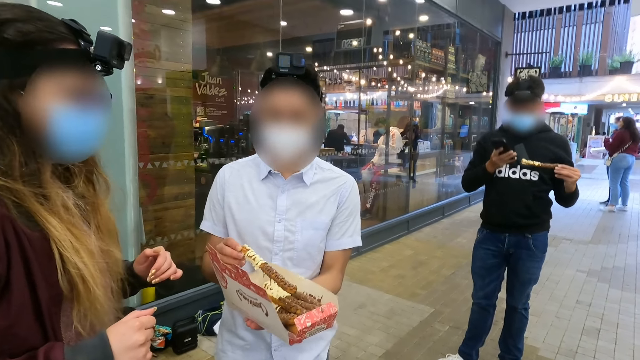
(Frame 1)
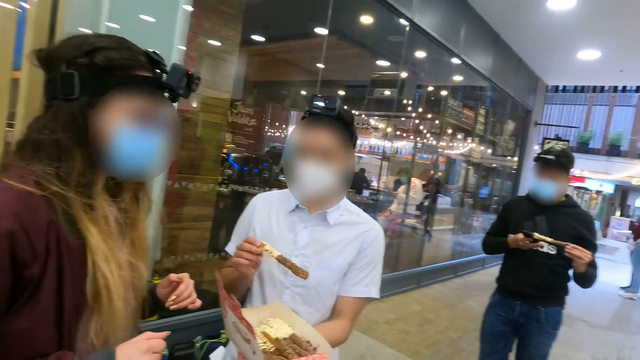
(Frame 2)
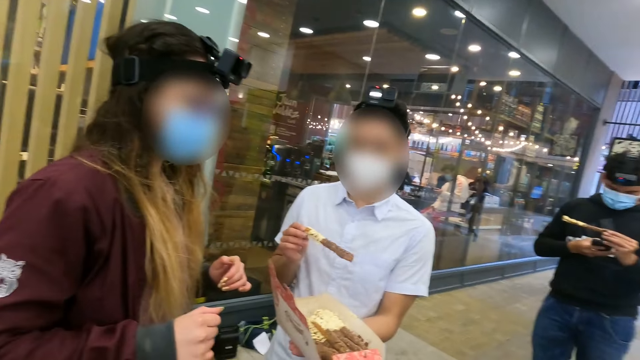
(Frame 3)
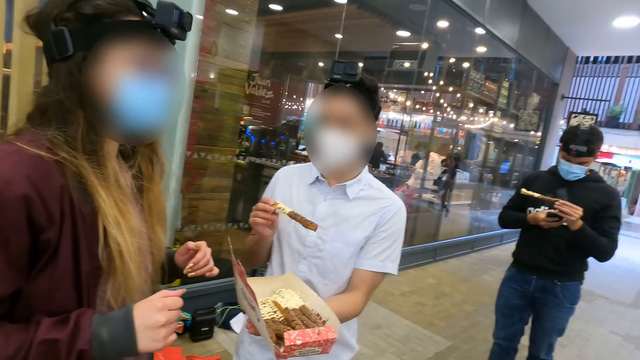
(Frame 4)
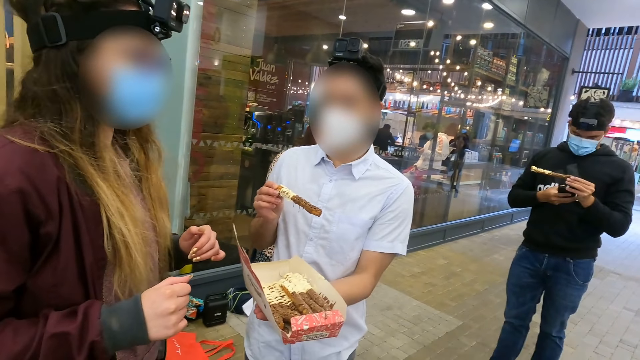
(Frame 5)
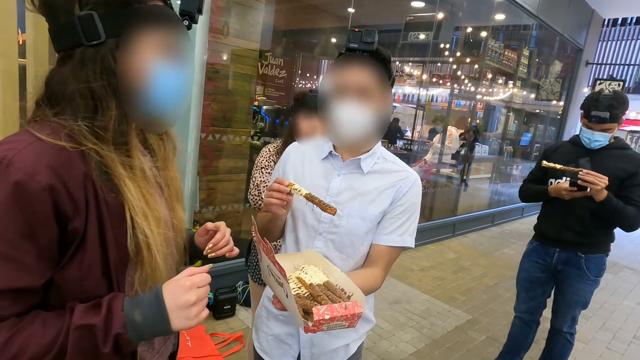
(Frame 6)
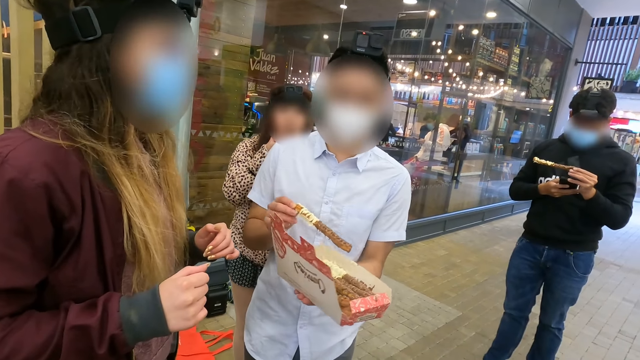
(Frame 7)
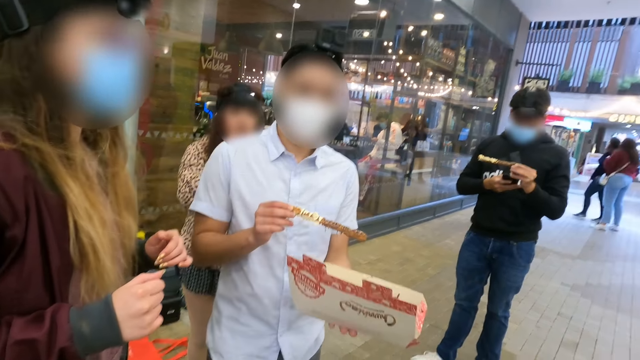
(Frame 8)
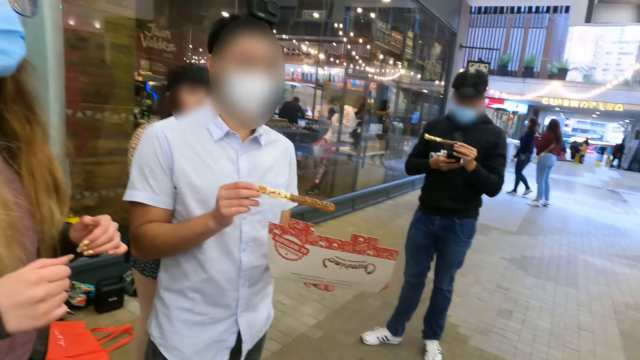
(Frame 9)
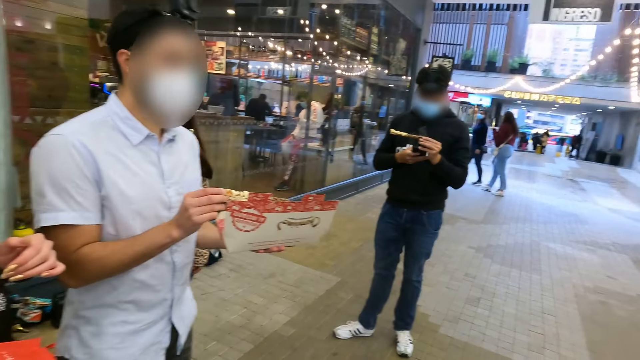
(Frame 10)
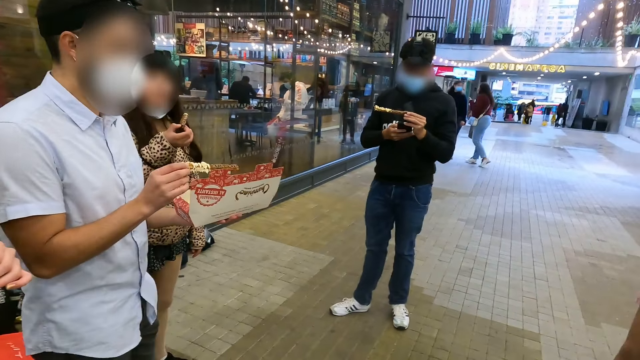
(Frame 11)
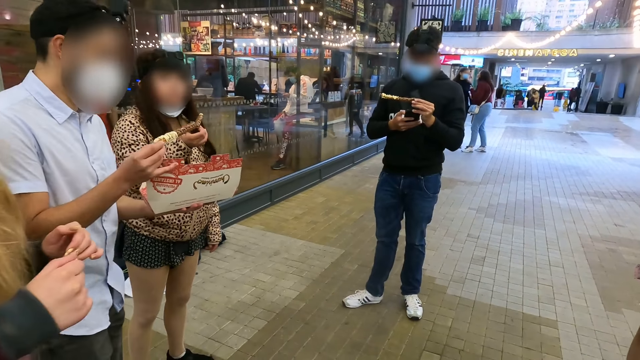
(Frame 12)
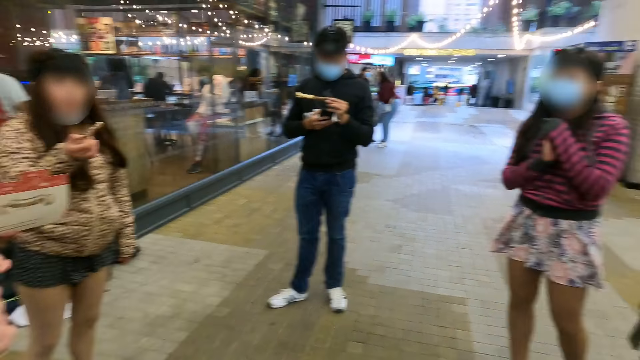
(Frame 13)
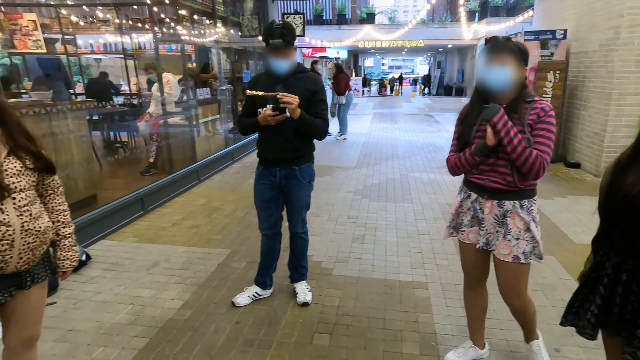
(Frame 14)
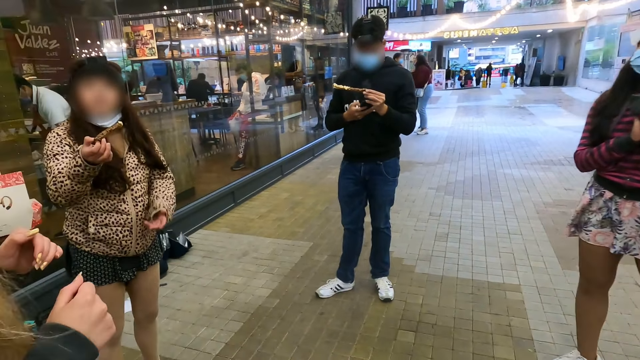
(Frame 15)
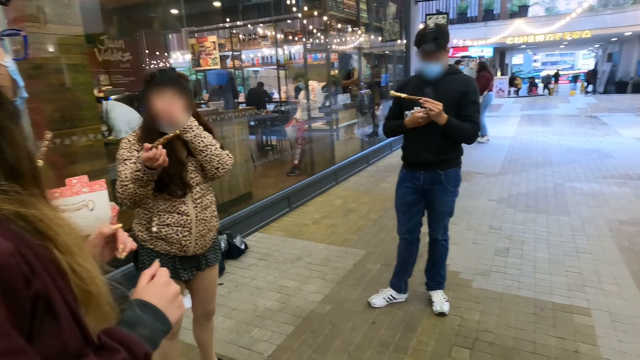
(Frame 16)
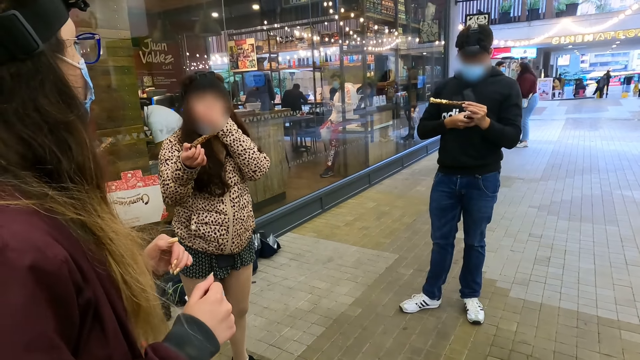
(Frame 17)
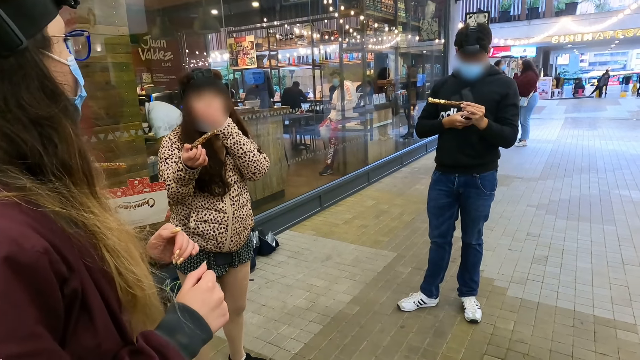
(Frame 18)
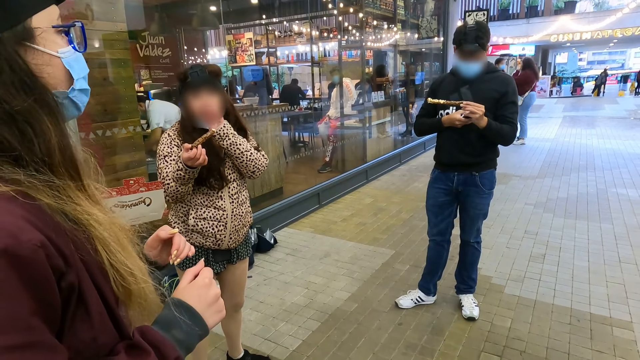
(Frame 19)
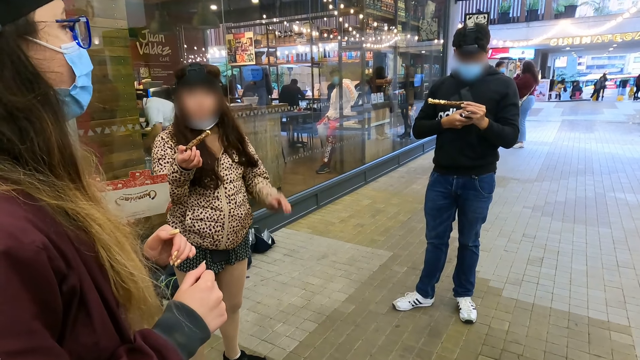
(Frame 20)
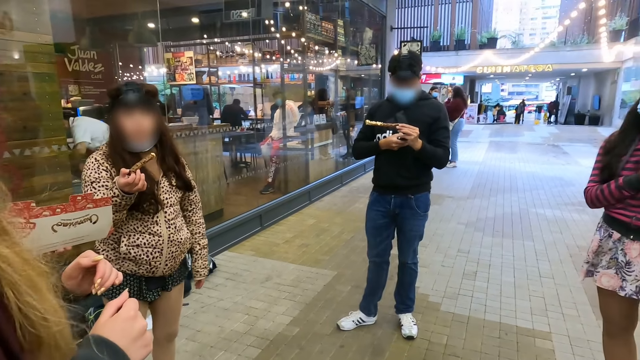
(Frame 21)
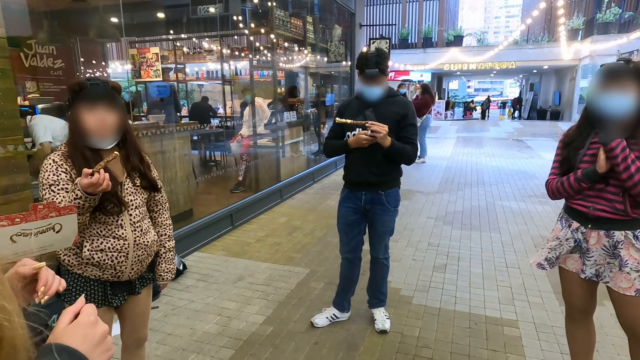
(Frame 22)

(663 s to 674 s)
A person picks up snacks. Another person scrolls the phone on the pocket. A third person stands.

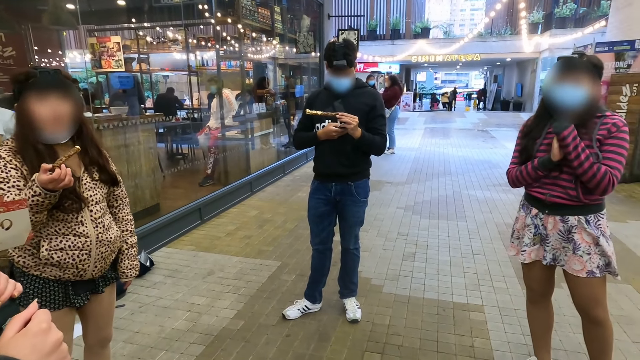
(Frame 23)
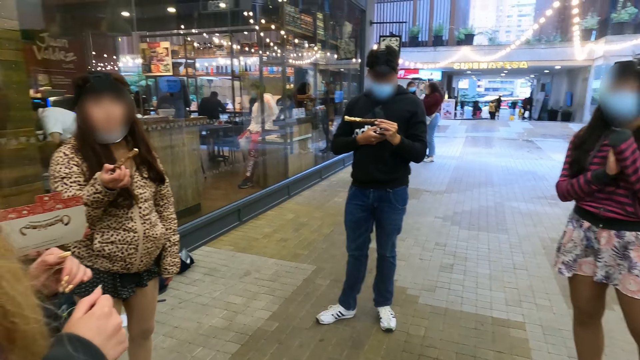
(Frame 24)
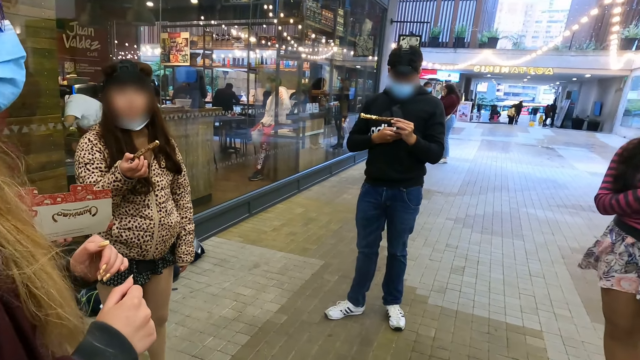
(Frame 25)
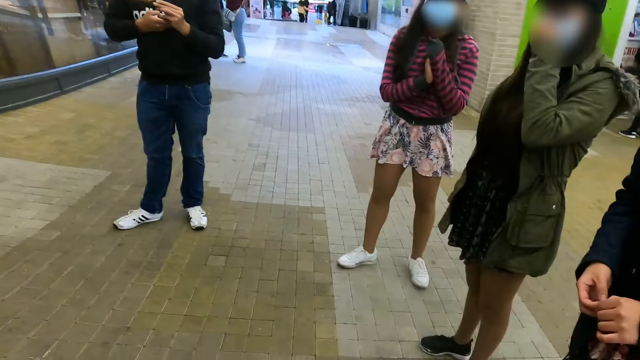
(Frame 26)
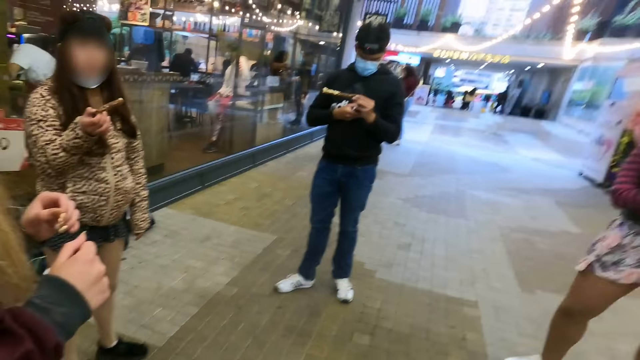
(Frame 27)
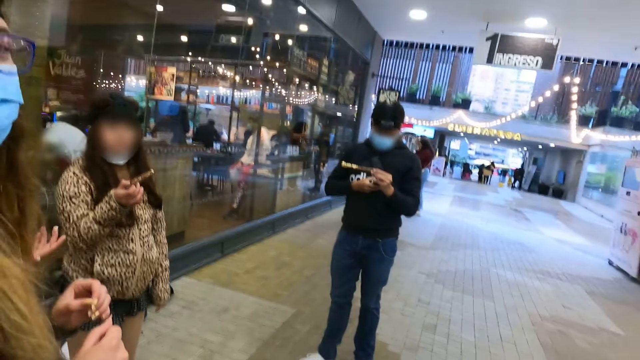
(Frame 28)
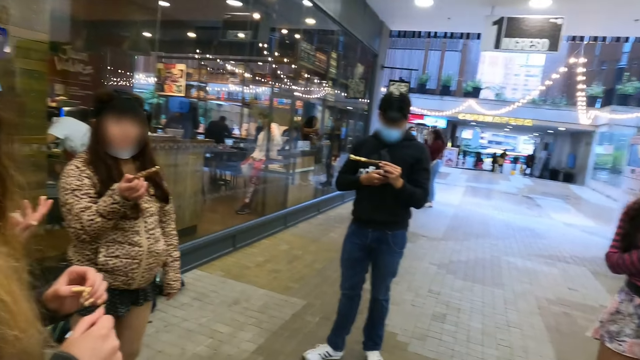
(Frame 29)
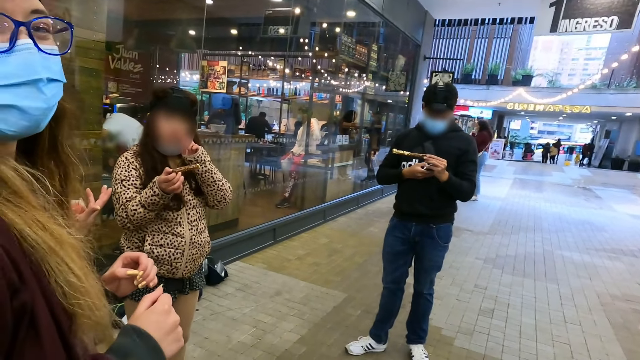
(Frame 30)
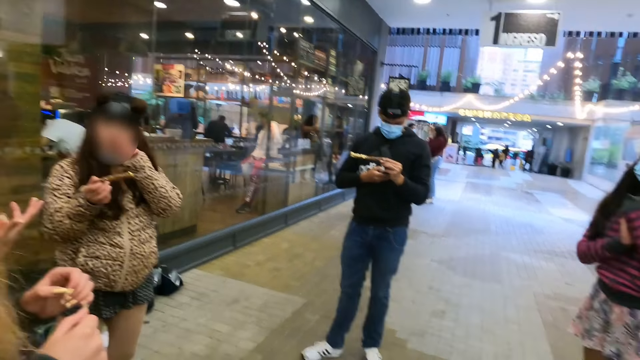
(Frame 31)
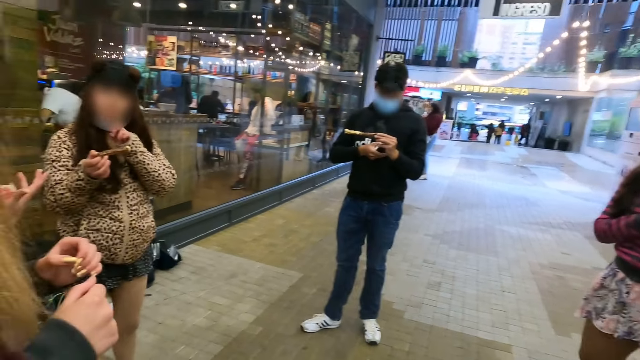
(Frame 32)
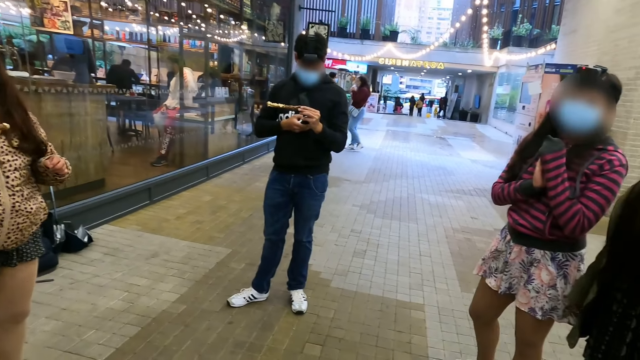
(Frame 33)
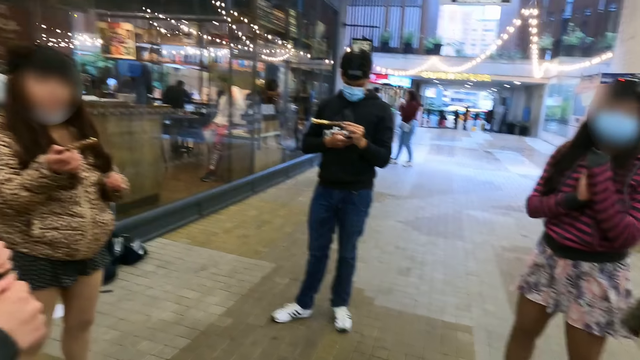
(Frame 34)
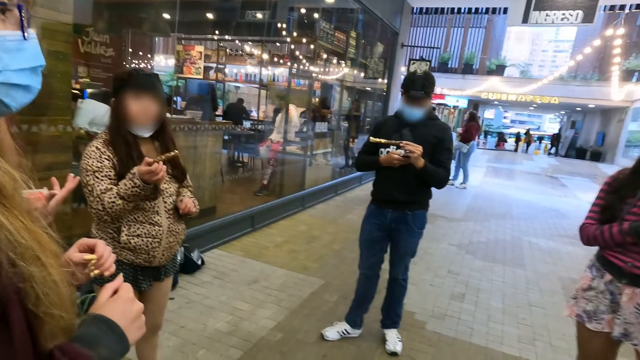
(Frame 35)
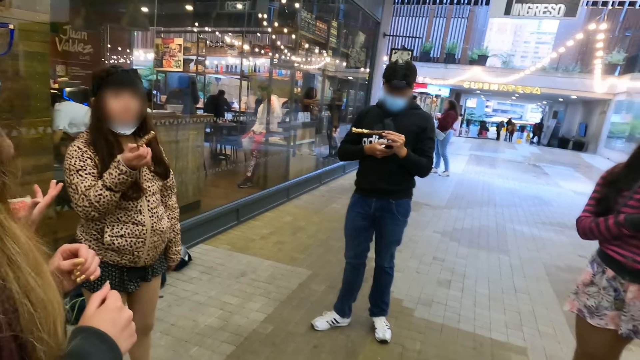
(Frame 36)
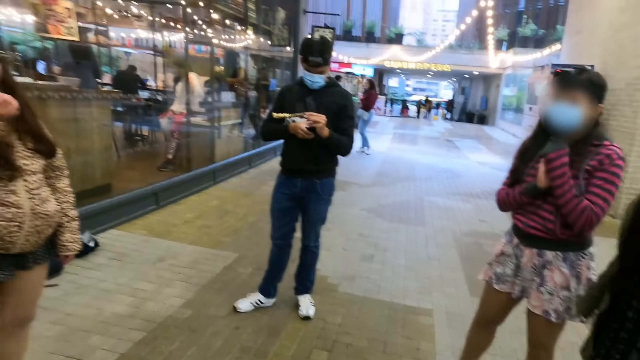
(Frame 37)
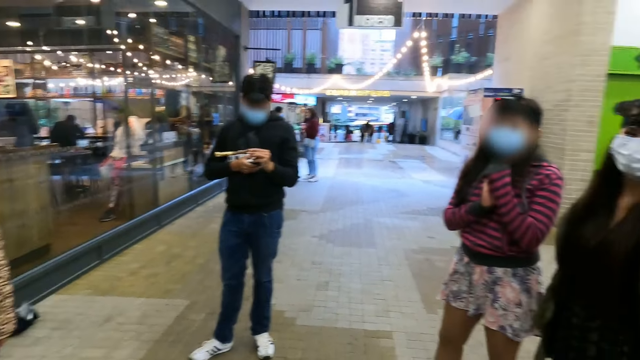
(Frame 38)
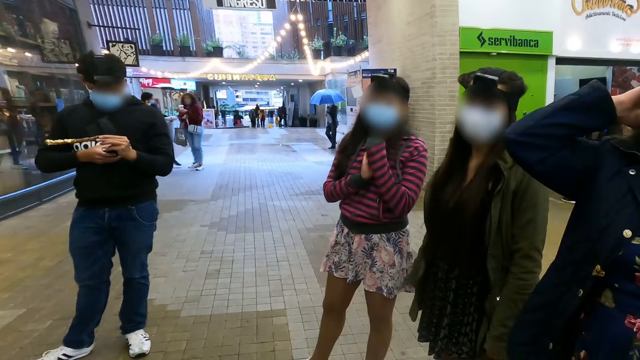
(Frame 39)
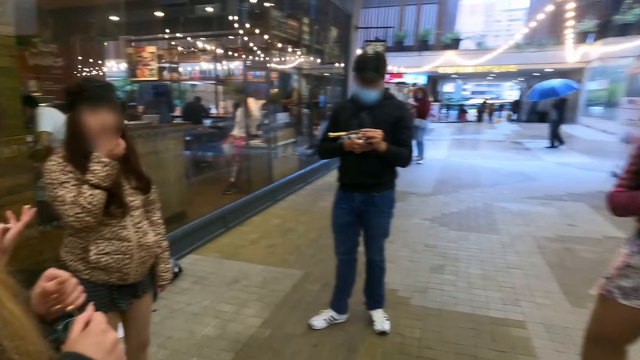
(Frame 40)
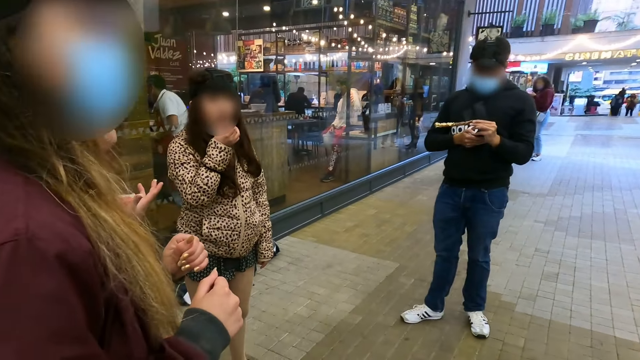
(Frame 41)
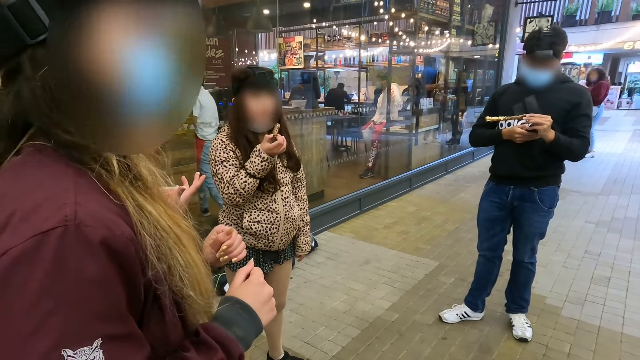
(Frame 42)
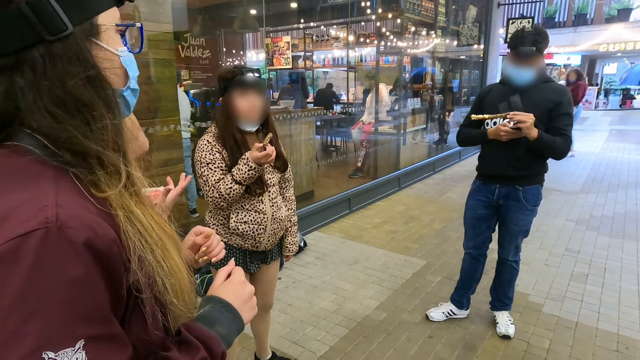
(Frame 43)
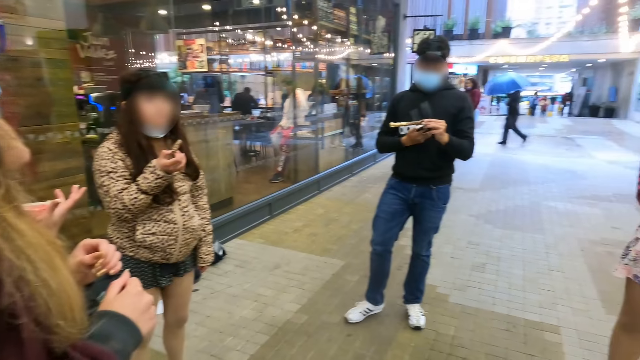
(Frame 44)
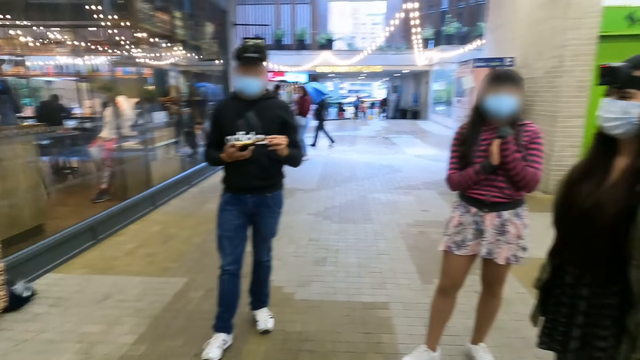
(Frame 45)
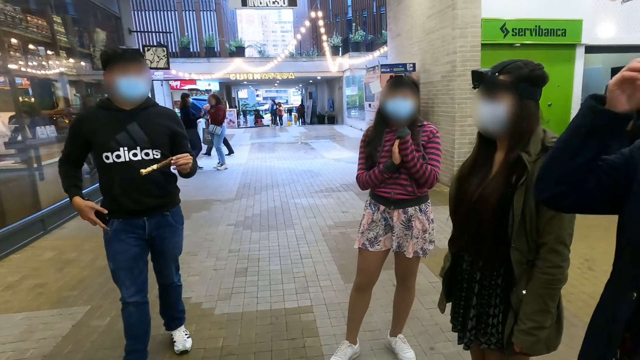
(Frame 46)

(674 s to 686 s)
A person raises a hand. Another person touches the neck. A third person raises a hand. The first person puts the hand down. The second person eats.
